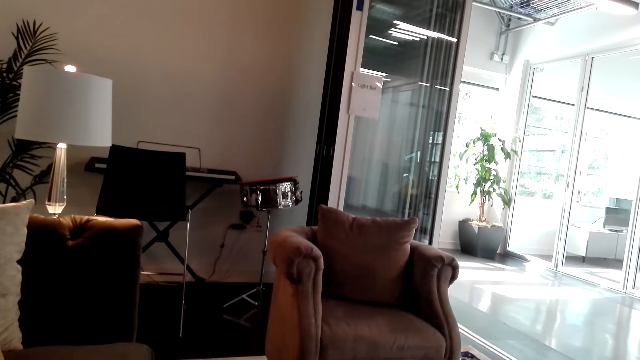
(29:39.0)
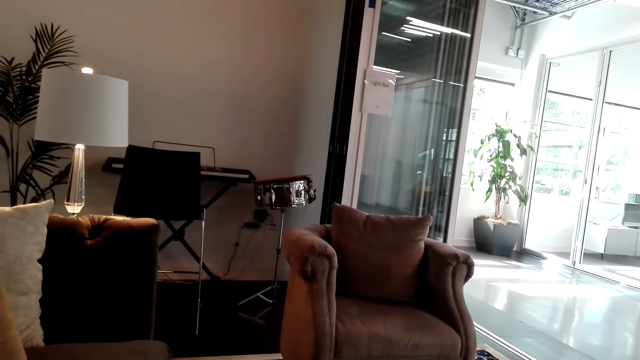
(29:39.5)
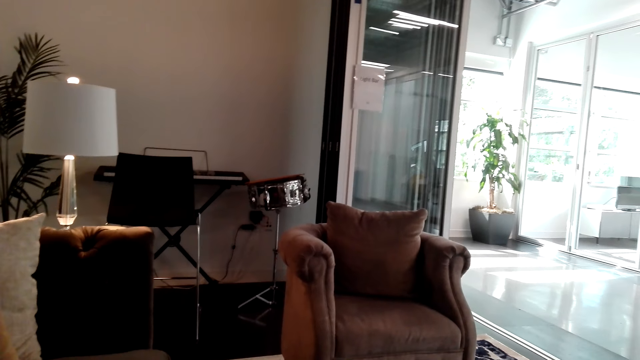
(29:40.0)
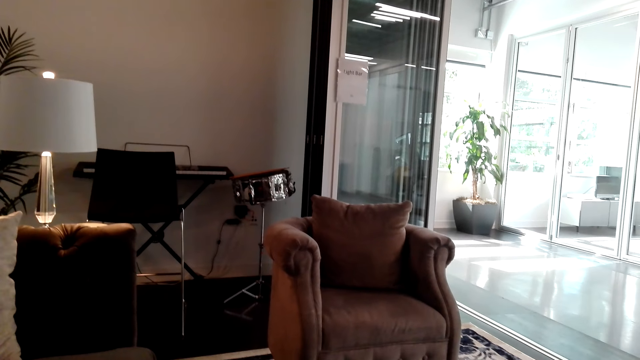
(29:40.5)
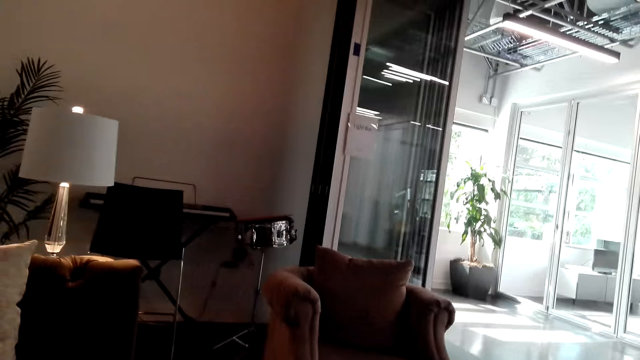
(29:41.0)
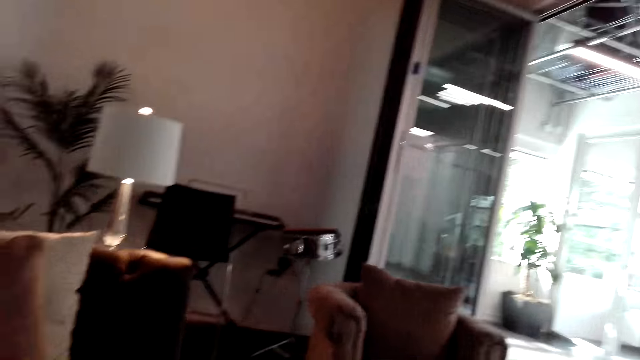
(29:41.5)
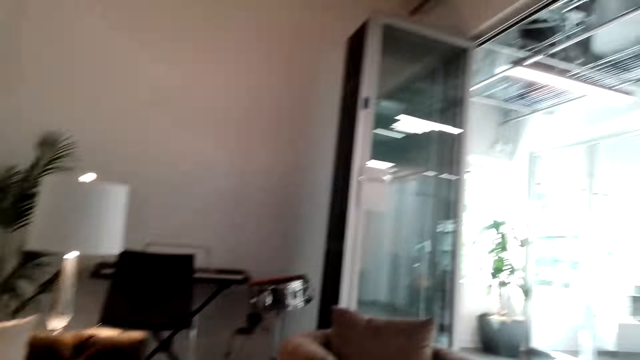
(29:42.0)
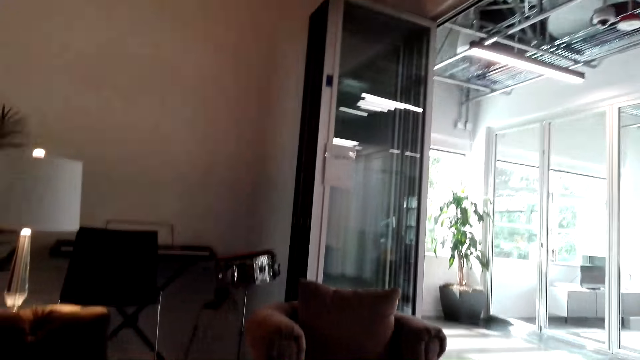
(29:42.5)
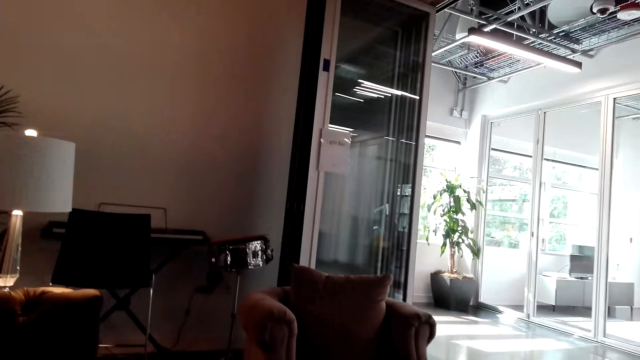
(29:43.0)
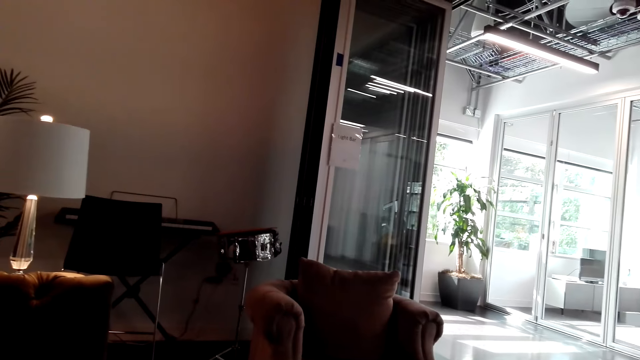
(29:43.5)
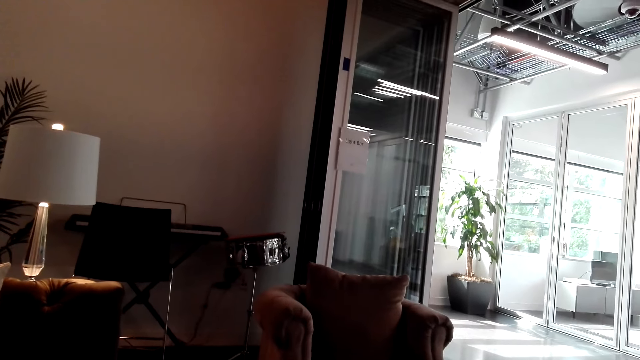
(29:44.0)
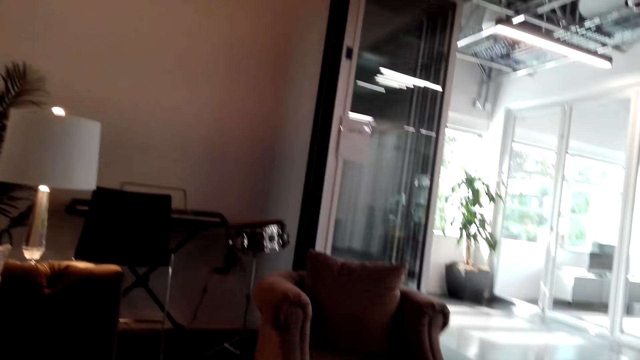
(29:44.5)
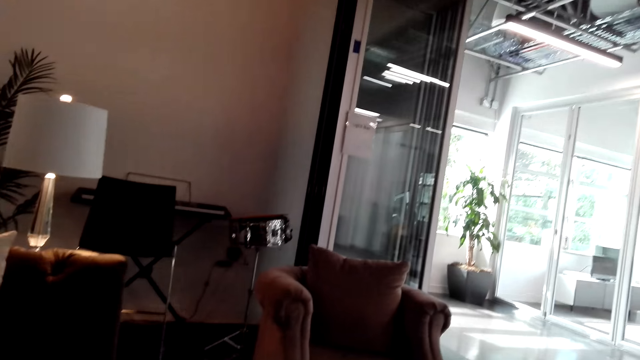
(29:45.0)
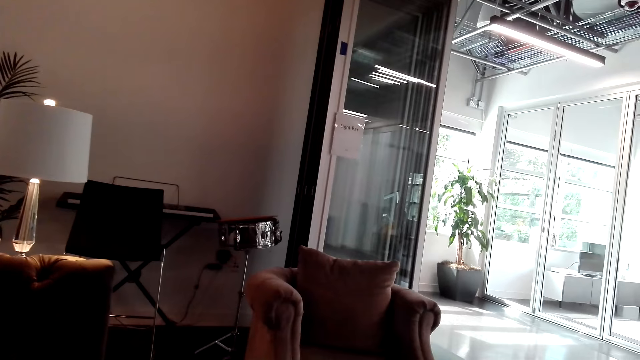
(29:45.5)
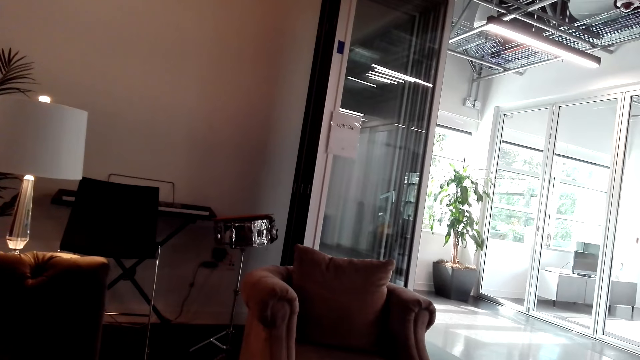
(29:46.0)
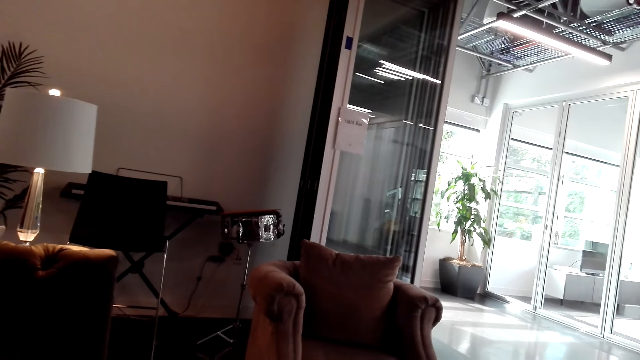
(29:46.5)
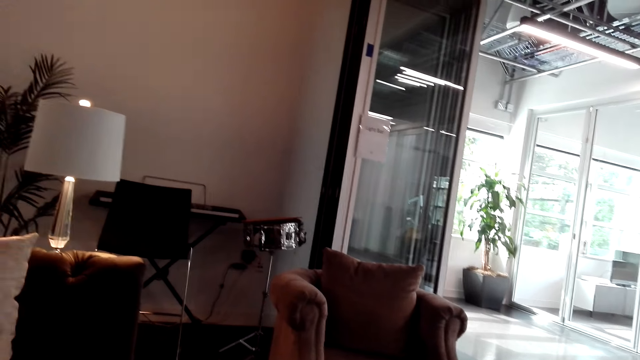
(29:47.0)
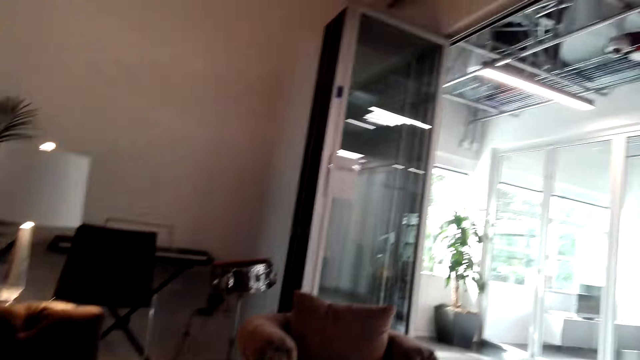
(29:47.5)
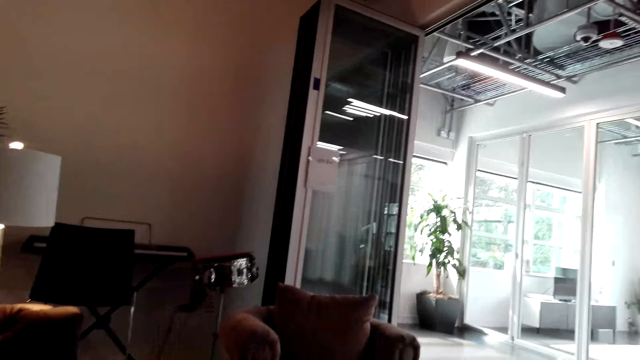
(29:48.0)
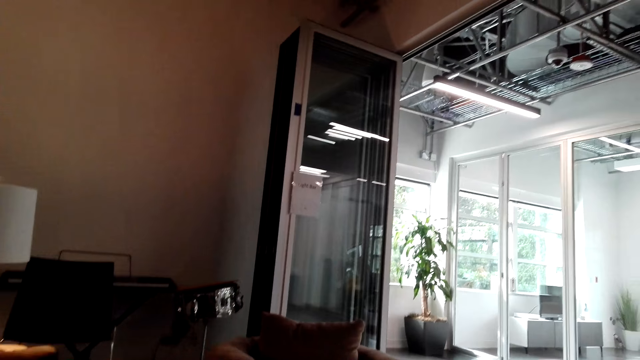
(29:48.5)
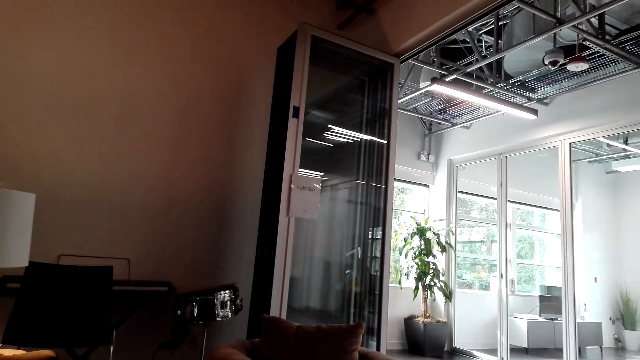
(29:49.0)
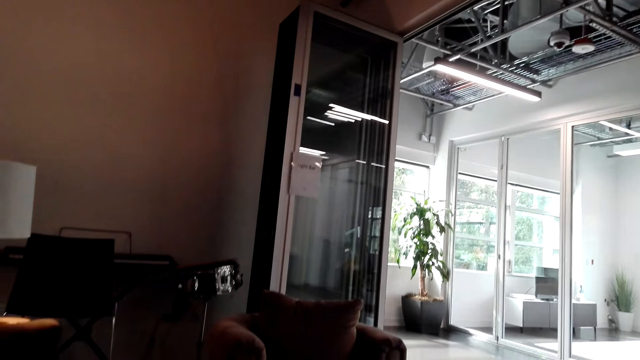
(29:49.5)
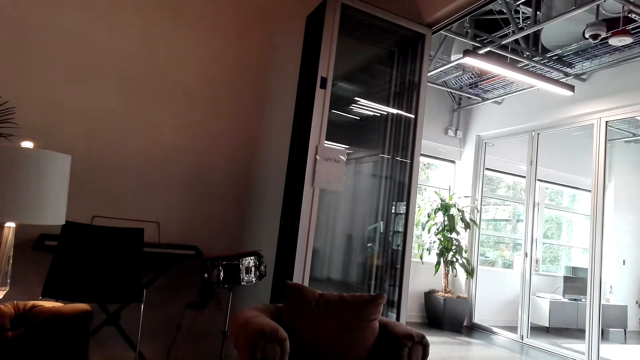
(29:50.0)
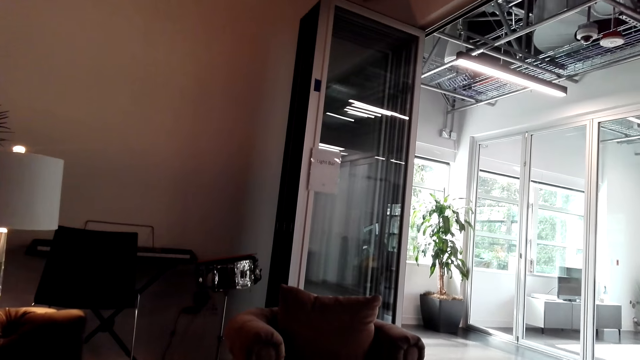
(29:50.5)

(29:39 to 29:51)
The camera wearer laughs. They converse.

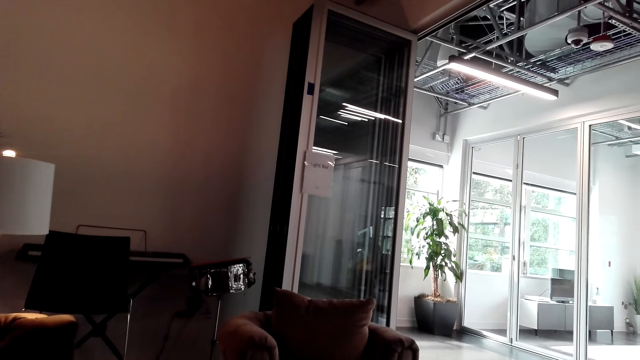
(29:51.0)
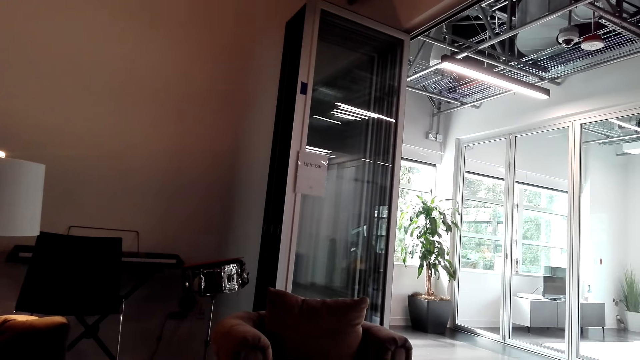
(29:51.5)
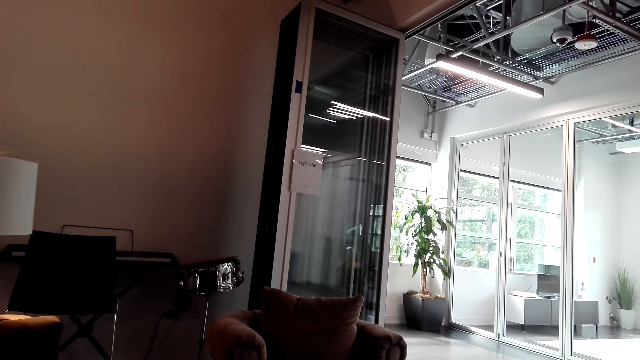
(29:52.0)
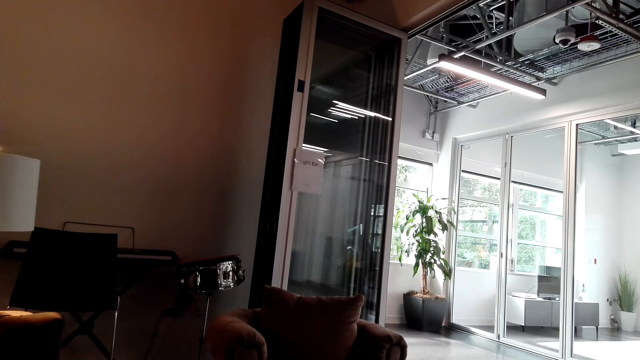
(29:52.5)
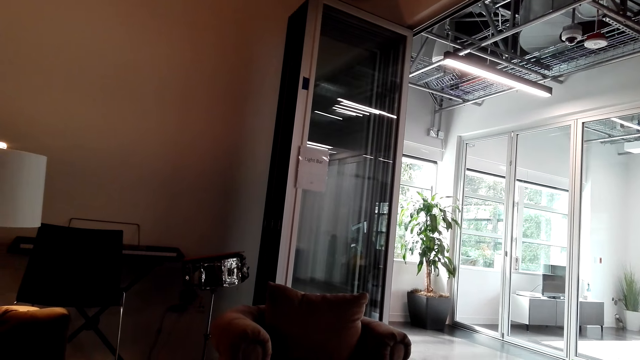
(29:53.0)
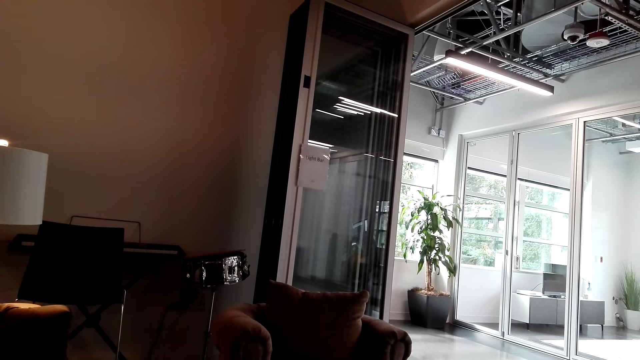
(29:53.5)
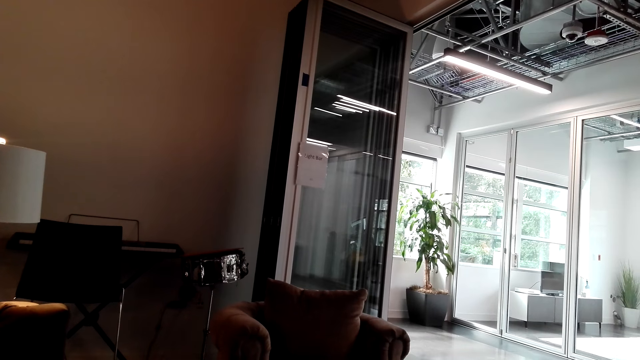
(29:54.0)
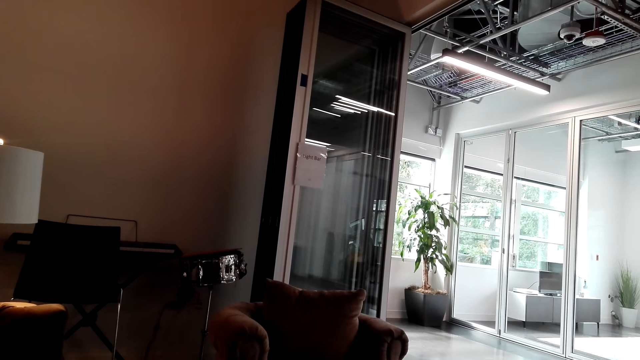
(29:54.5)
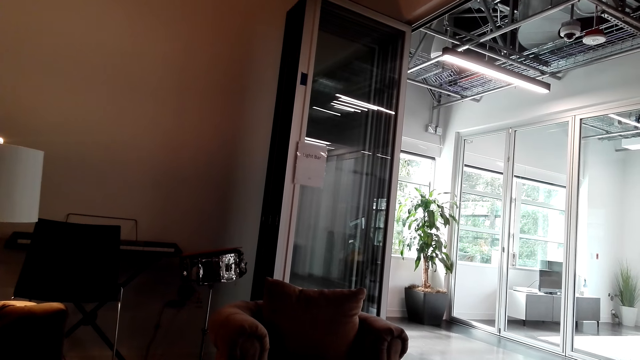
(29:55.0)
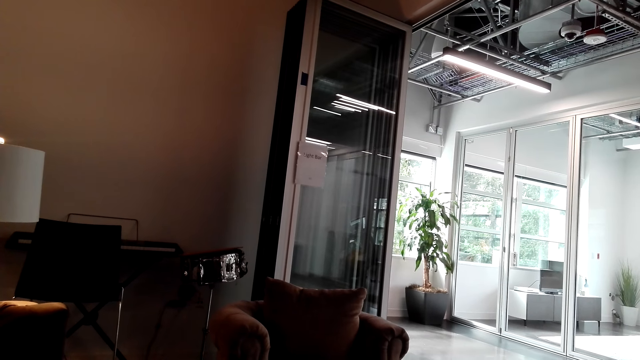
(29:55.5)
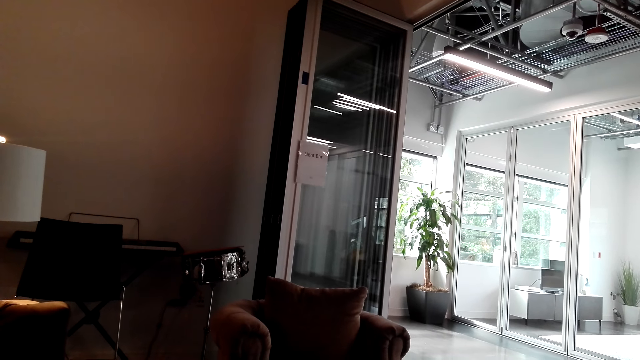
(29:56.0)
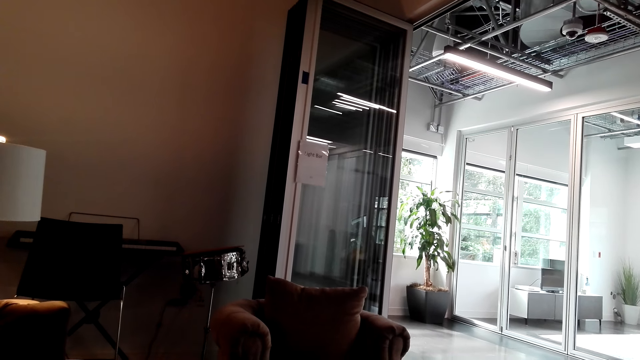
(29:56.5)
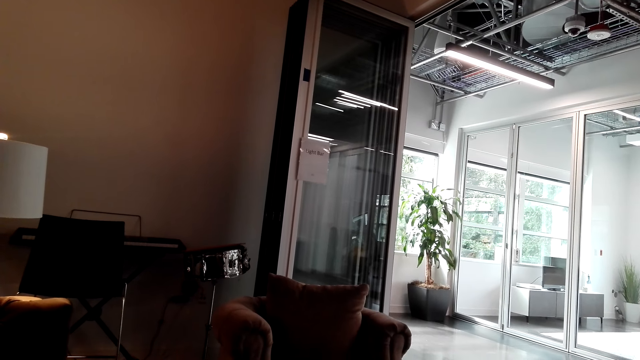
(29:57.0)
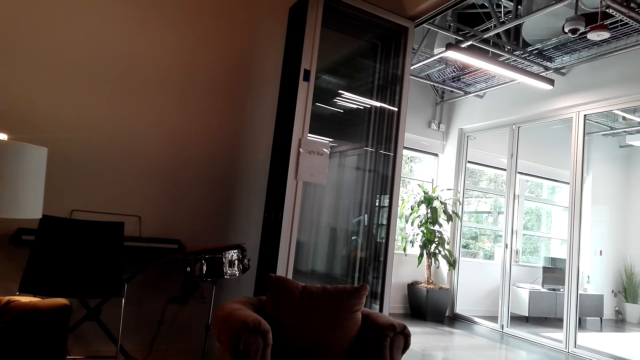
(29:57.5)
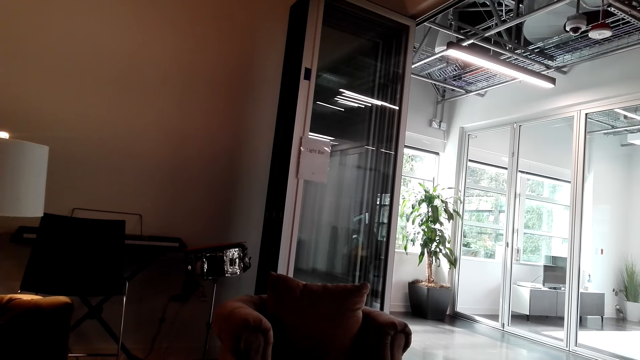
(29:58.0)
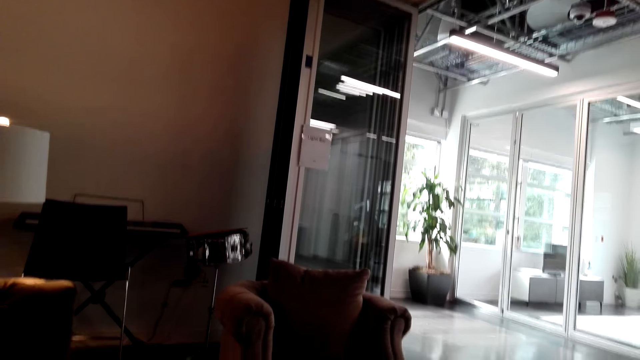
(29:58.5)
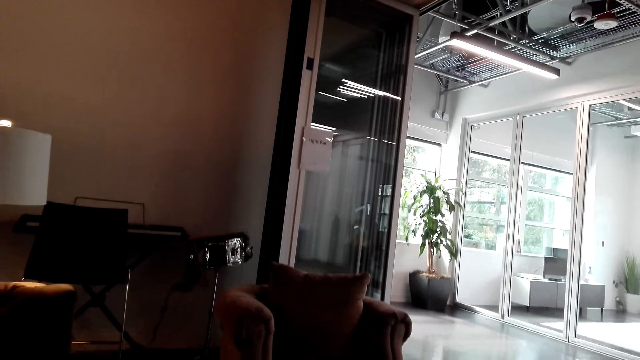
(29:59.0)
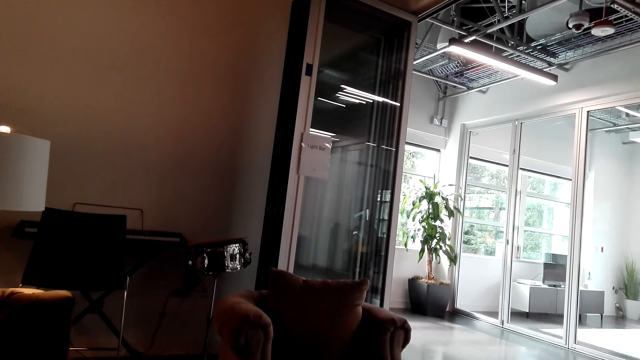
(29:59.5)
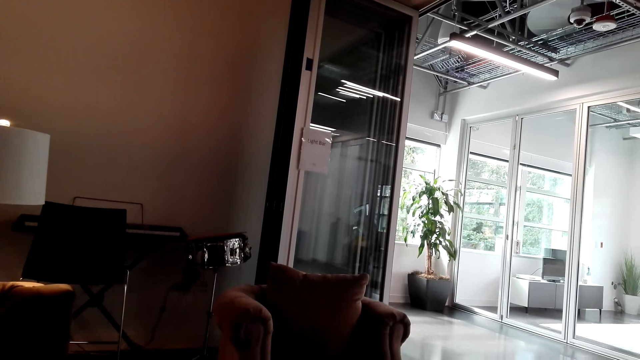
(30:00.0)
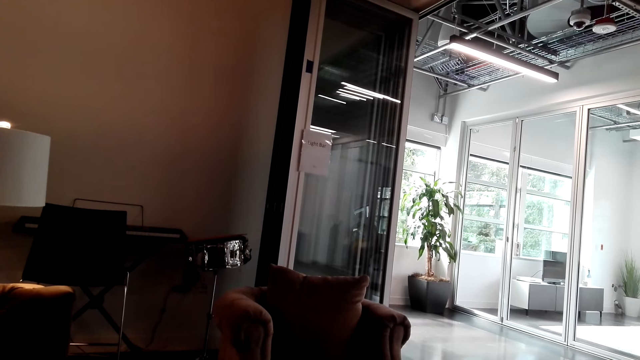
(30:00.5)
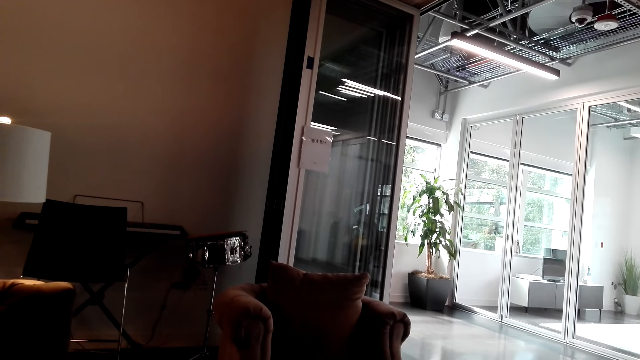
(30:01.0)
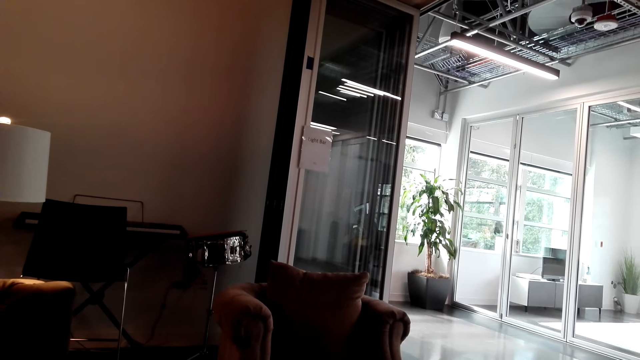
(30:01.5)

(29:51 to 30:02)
The camera wearer looks around. They converse.
